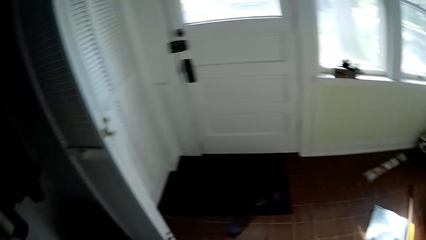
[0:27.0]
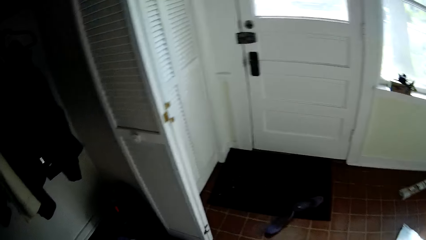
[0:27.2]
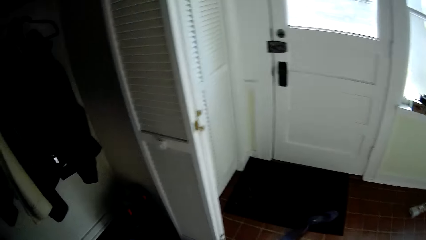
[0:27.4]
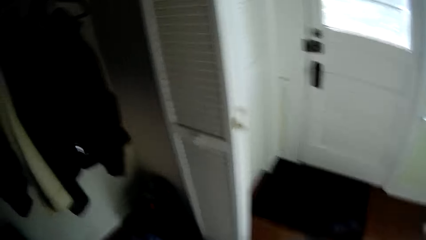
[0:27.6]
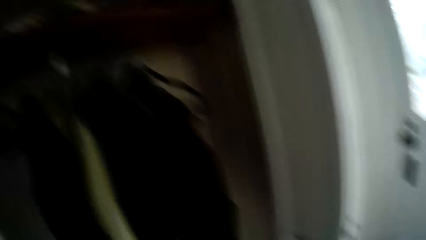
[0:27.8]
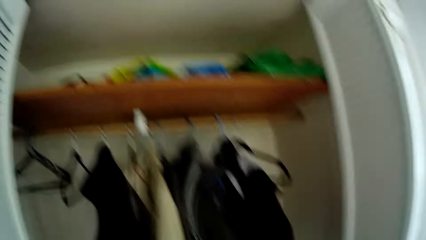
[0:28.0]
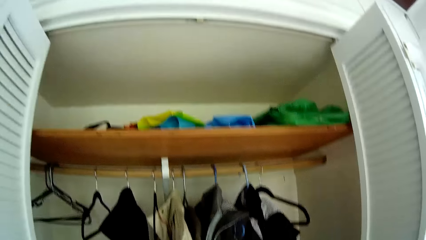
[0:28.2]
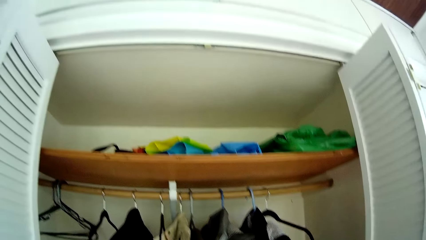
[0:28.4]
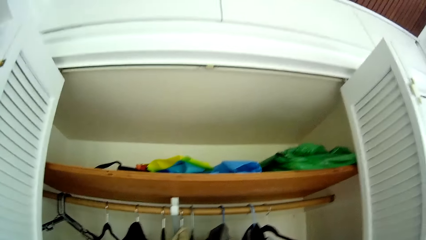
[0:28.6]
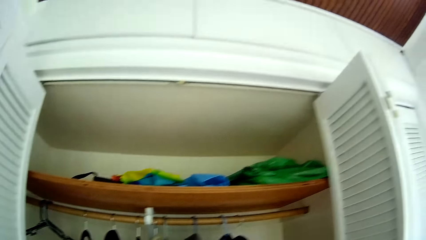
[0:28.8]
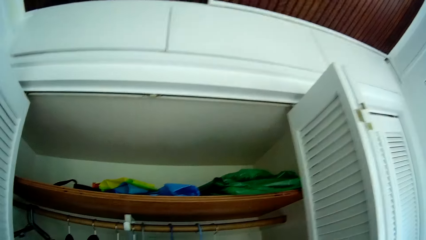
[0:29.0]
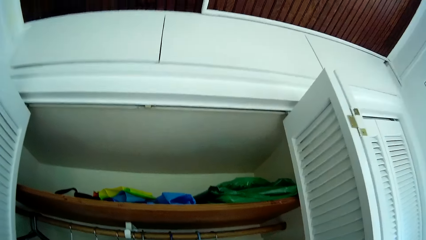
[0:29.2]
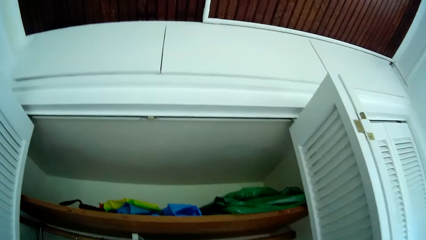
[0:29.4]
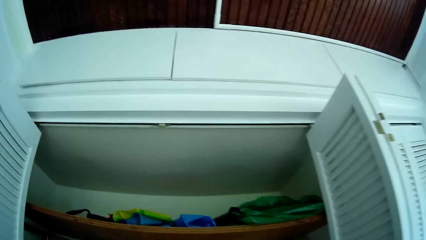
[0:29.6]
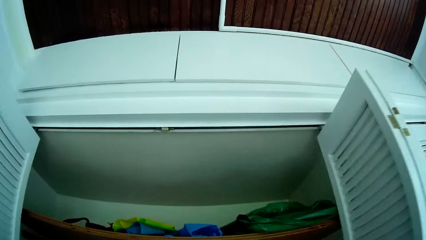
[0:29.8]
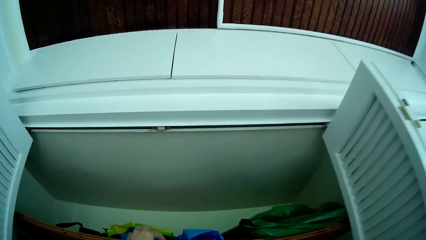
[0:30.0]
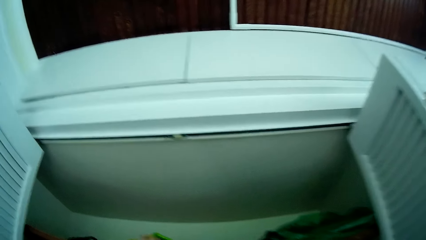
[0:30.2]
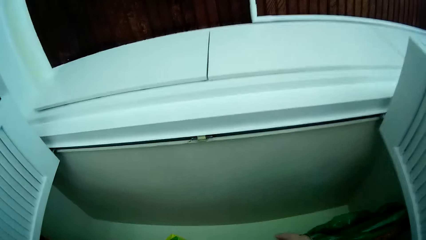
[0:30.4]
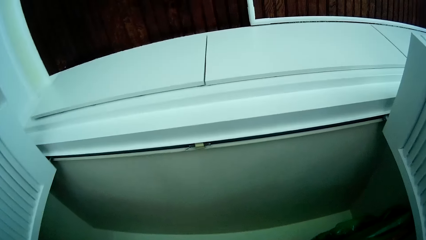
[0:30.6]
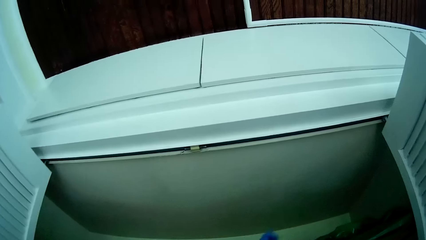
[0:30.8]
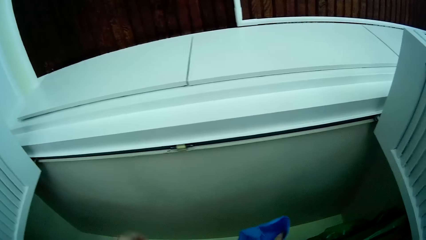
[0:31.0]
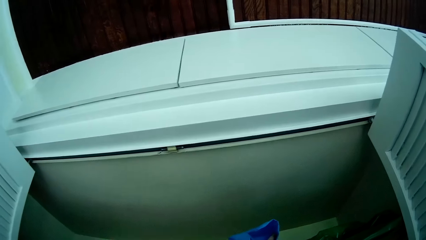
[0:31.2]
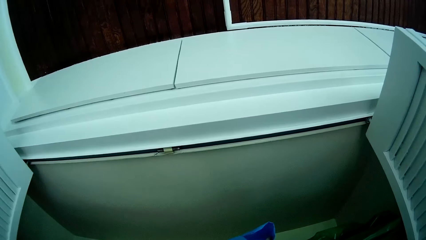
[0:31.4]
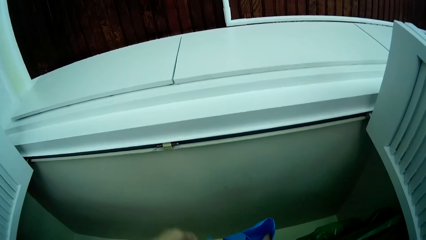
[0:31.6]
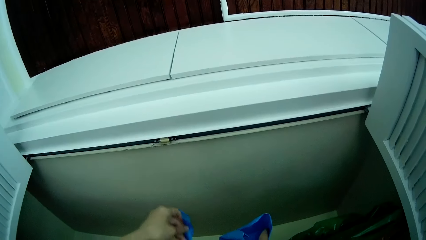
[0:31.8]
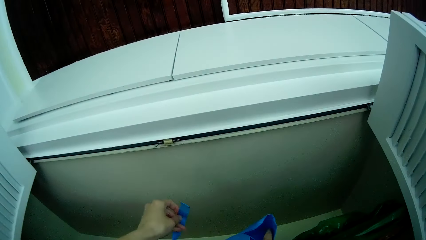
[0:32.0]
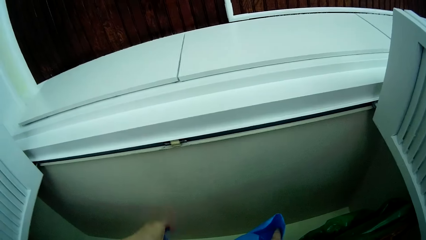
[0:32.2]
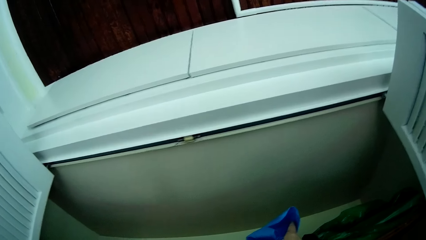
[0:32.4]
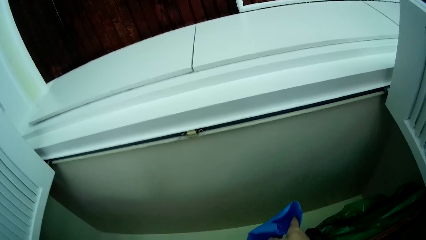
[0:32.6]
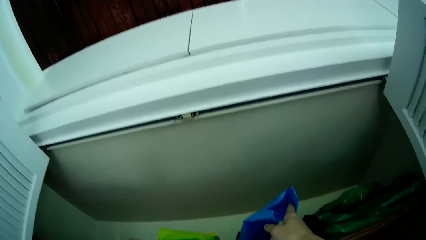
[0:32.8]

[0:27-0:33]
The camera wearer looks on the shelf. She moves a blue bag in a wardrobe with her left hand.

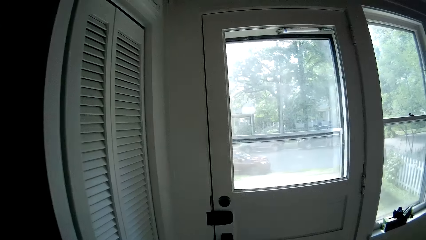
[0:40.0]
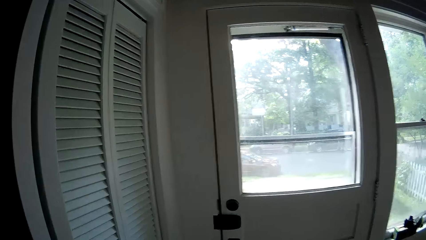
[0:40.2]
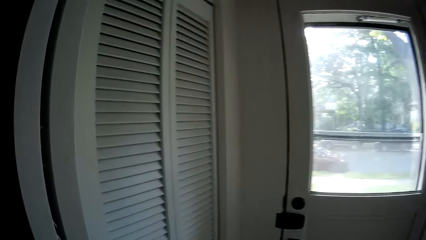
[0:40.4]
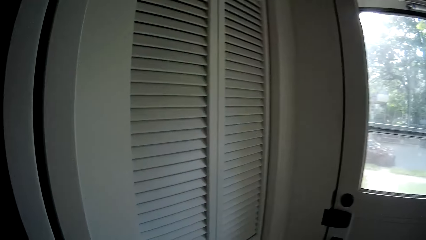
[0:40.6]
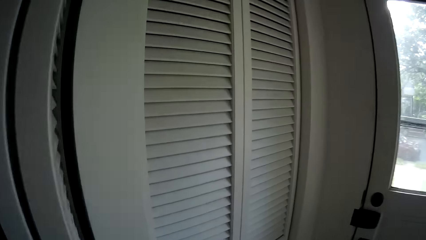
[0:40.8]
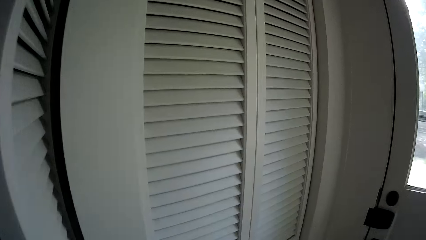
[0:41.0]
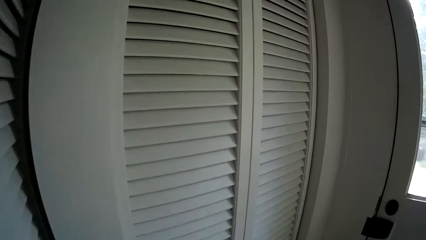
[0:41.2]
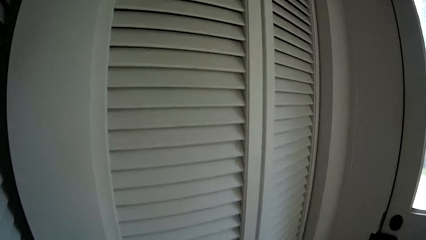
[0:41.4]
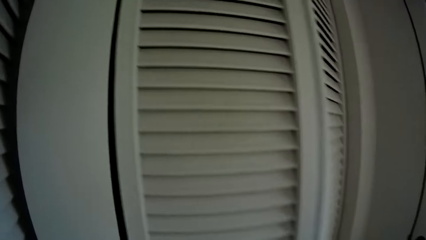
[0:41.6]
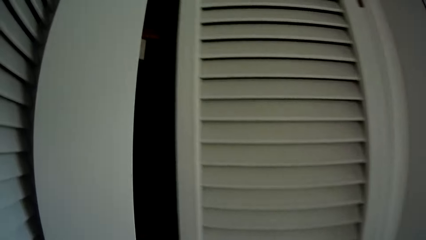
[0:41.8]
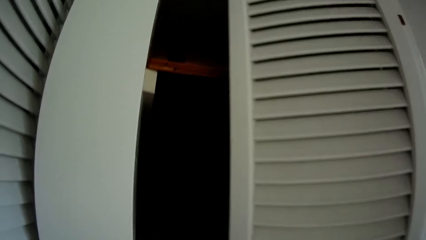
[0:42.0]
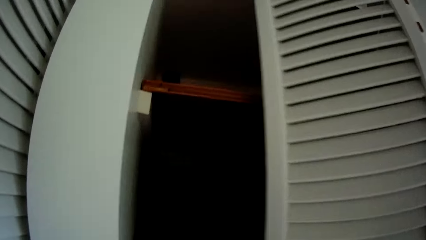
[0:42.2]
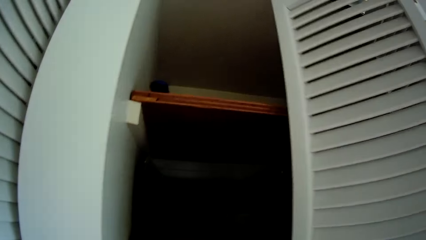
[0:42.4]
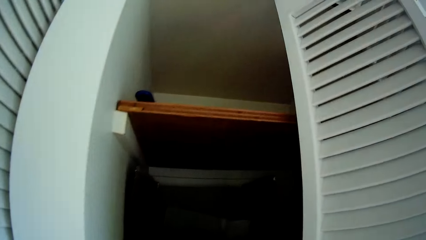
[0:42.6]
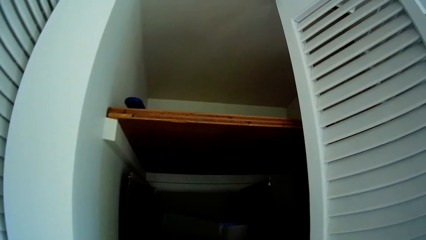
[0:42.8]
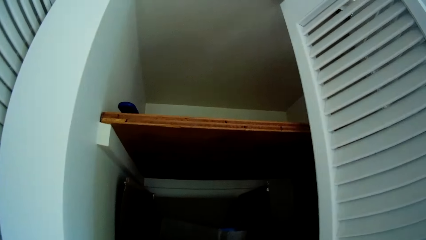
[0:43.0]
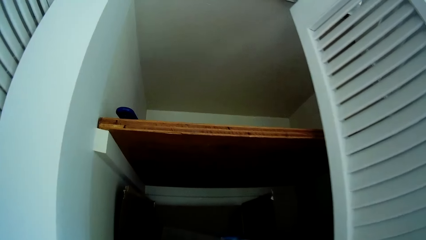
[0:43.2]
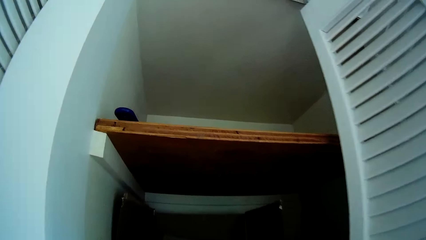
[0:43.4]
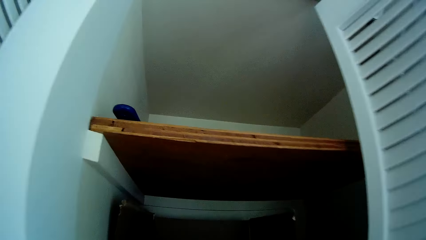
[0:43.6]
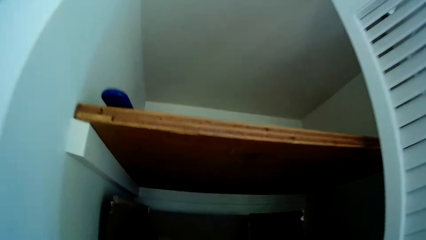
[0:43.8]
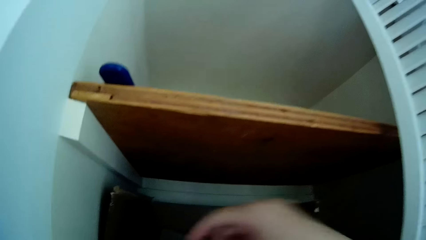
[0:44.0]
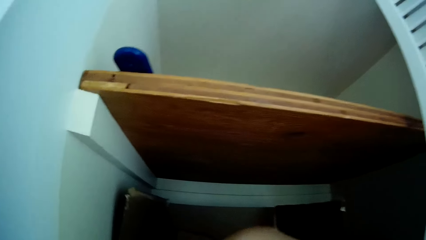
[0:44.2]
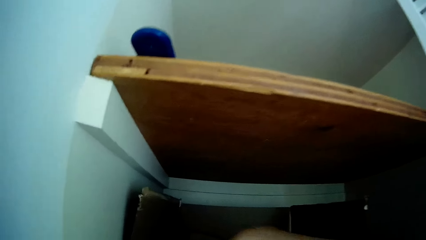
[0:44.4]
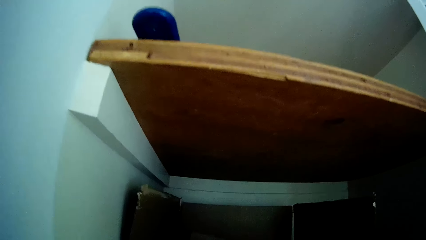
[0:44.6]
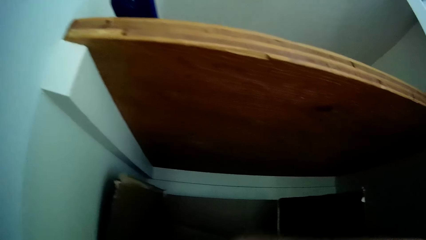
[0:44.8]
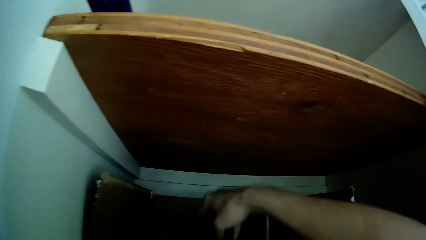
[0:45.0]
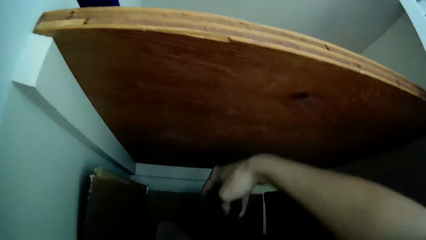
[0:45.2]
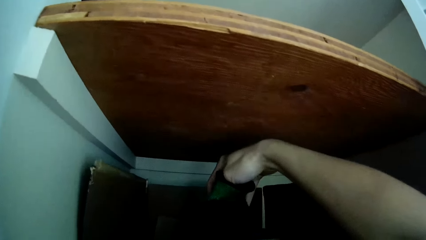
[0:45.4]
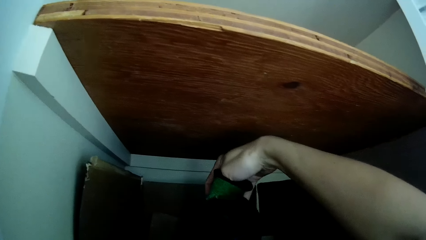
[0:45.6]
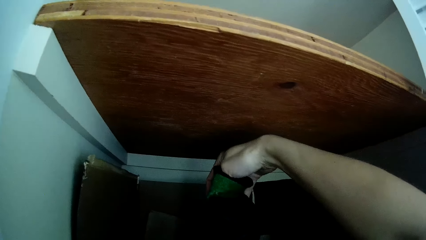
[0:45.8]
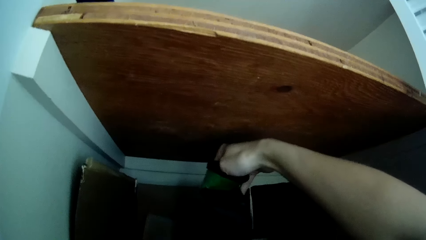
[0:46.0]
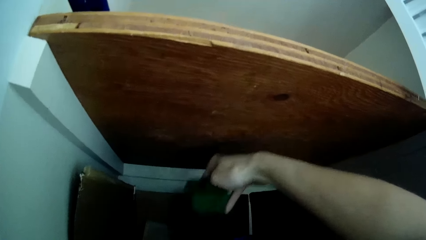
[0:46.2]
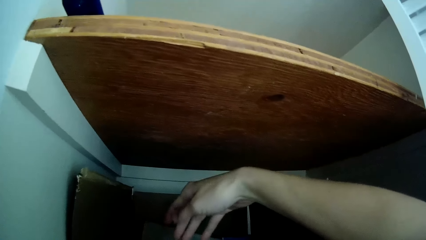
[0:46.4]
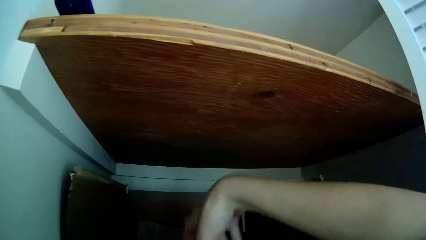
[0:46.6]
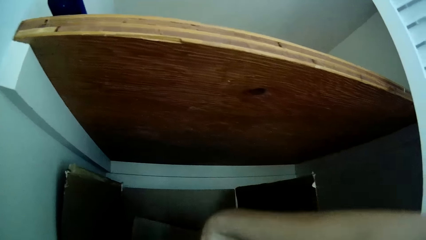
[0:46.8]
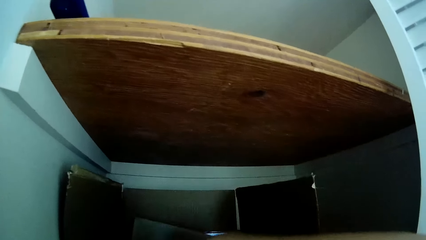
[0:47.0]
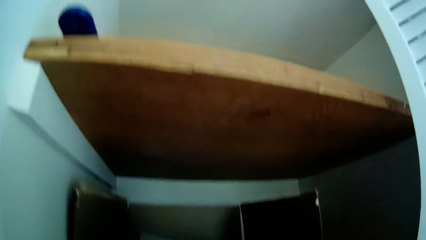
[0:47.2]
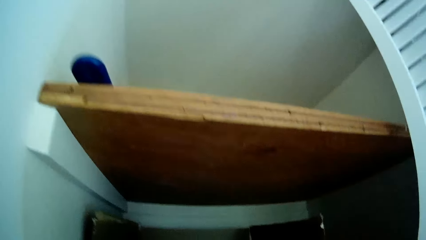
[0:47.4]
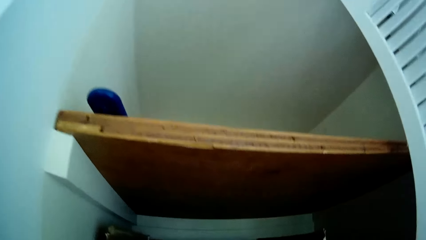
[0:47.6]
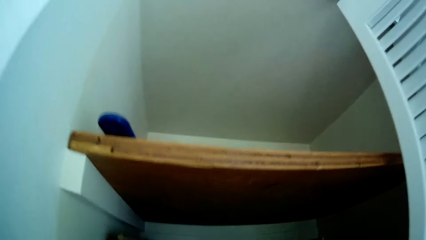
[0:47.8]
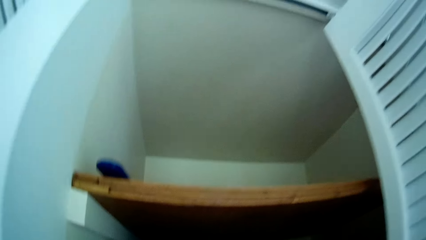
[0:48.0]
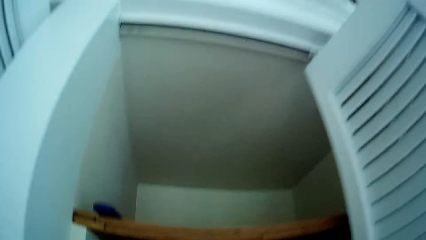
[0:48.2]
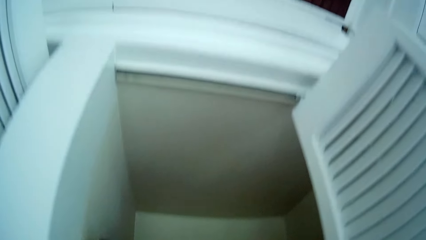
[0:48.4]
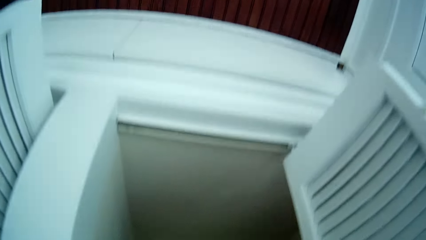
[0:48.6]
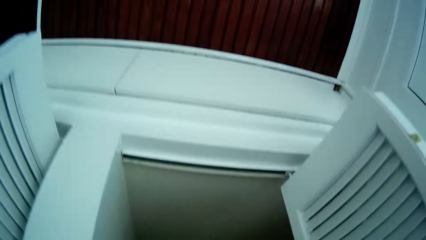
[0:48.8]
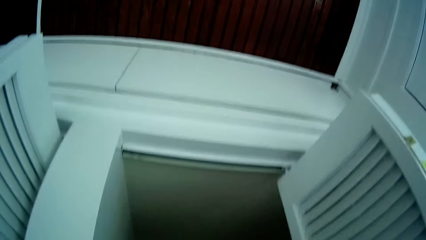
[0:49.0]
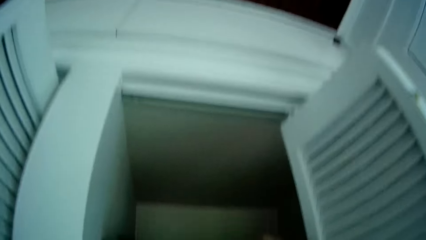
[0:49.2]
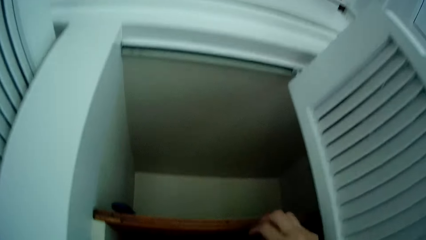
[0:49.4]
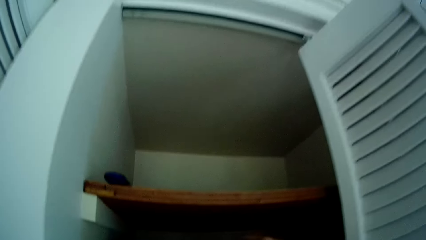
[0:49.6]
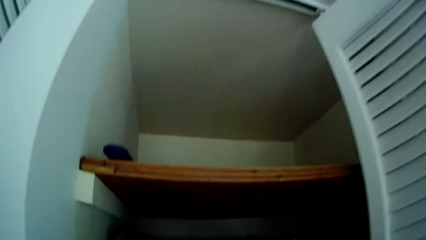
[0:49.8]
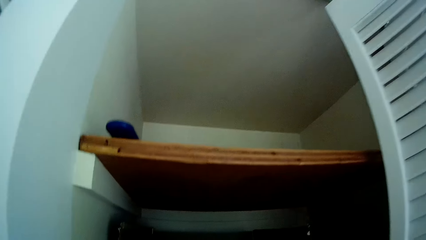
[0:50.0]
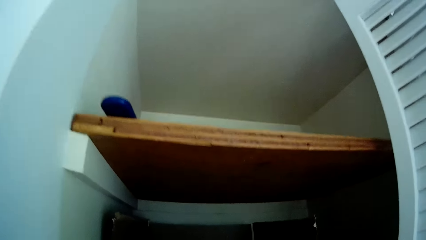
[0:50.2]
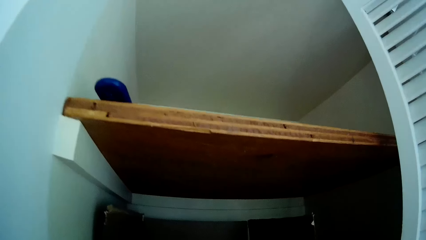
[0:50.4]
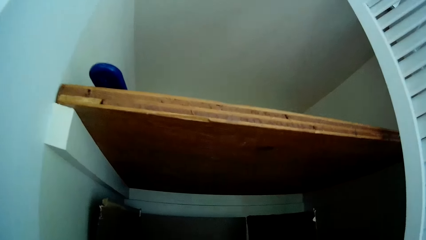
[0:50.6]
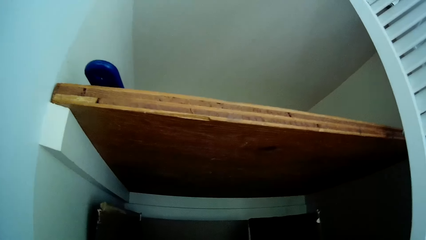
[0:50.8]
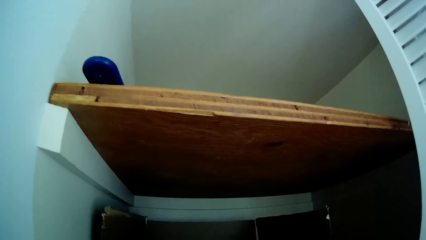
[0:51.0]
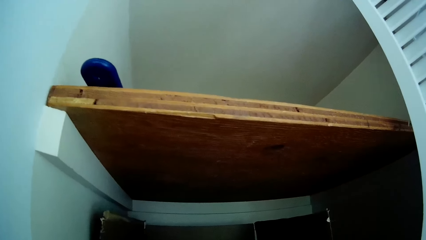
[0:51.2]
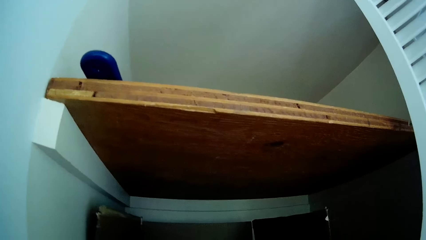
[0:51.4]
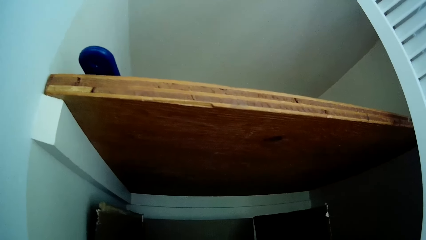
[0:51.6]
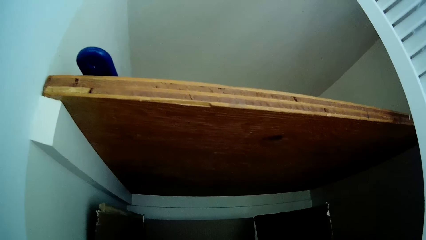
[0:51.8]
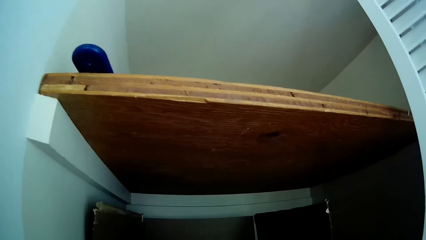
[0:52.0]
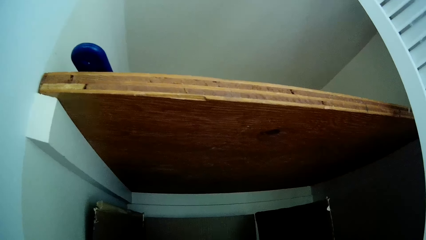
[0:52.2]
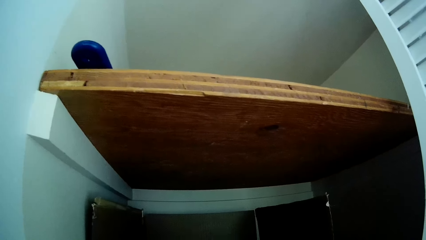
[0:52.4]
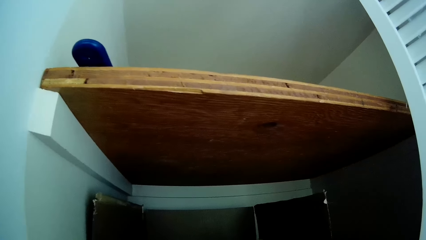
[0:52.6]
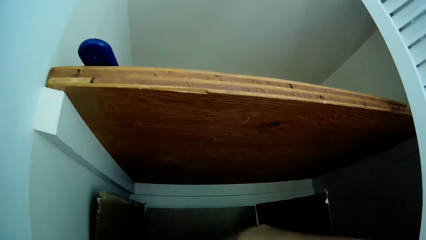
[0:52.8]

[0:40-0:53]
The camera wearer opens a wardrobe with her right hand. She picks up a glove in a carton in the wardrobe with her right hand. She looks inside a box. She drops the glove in the carton in the wardrobe with her right hand.
